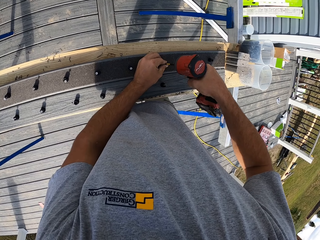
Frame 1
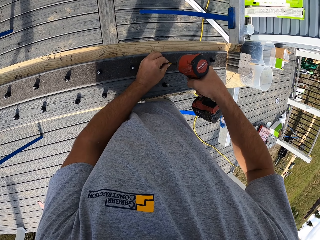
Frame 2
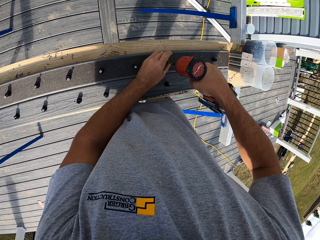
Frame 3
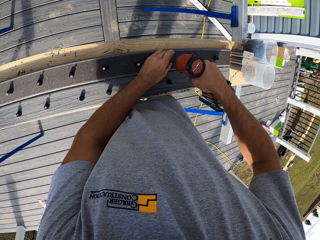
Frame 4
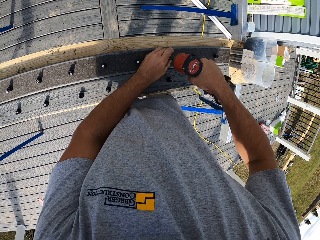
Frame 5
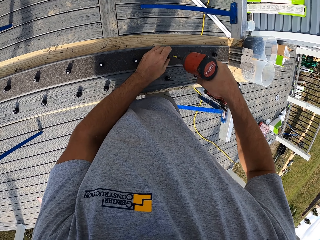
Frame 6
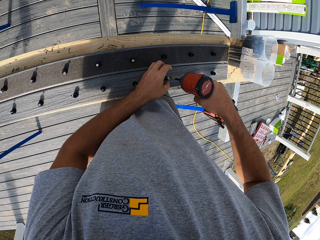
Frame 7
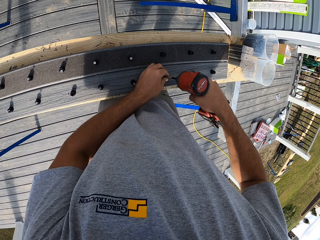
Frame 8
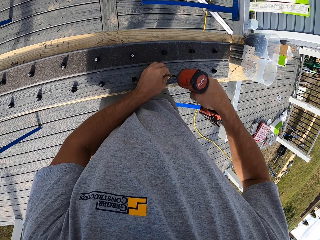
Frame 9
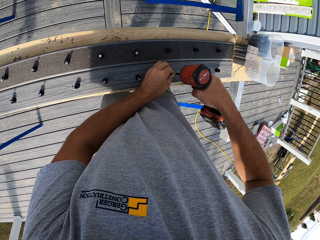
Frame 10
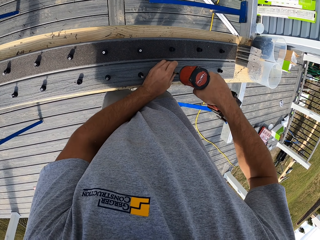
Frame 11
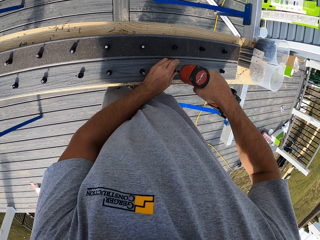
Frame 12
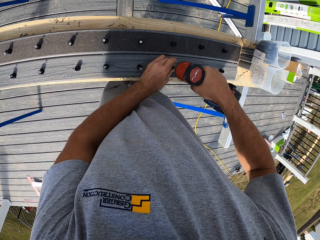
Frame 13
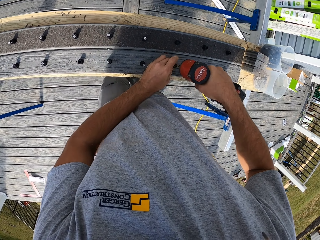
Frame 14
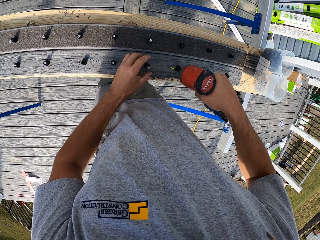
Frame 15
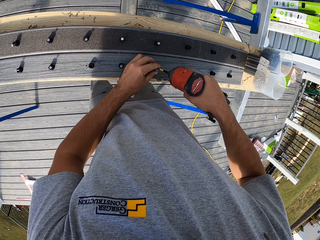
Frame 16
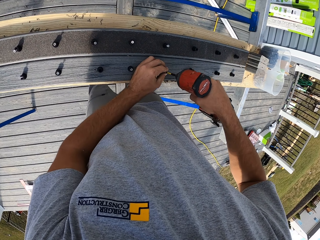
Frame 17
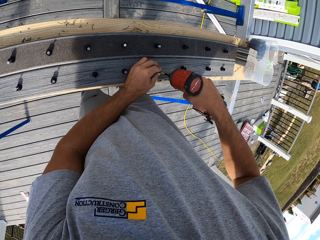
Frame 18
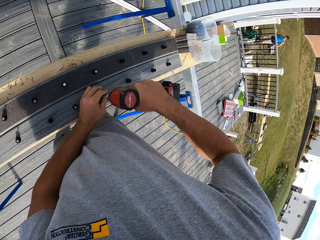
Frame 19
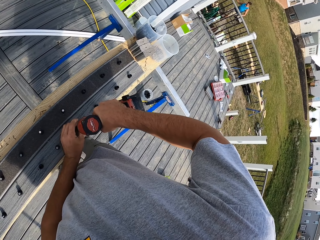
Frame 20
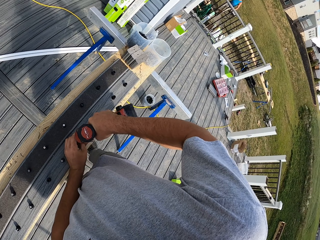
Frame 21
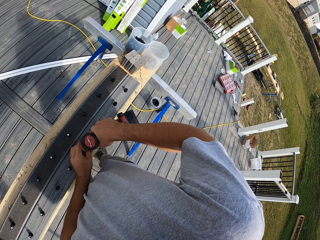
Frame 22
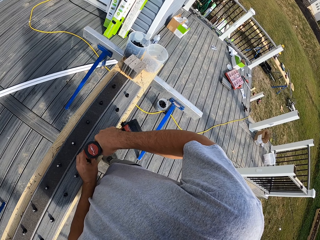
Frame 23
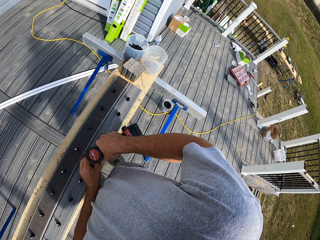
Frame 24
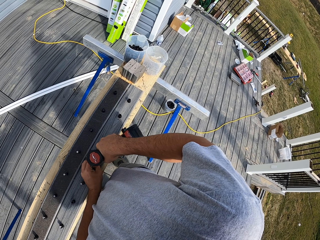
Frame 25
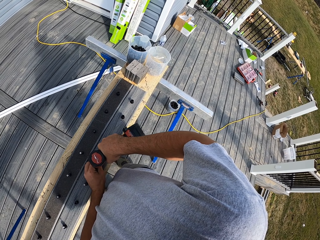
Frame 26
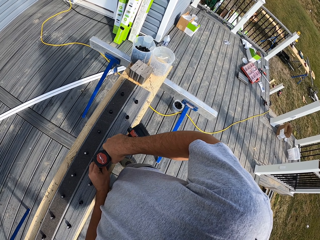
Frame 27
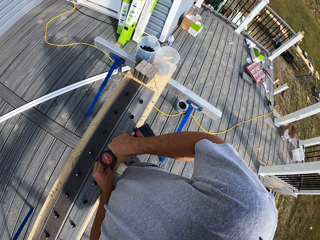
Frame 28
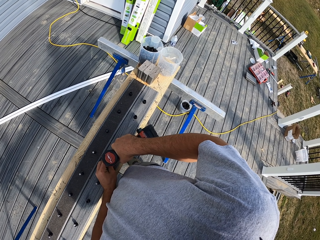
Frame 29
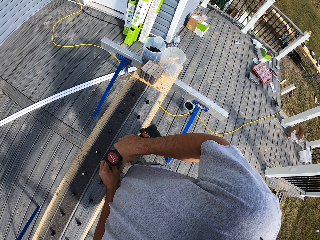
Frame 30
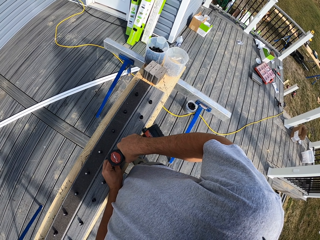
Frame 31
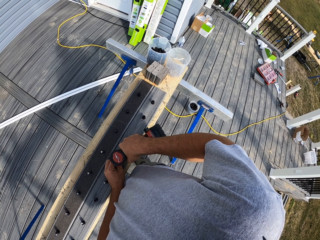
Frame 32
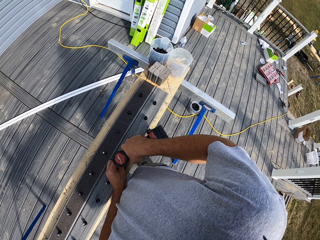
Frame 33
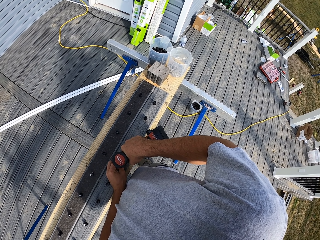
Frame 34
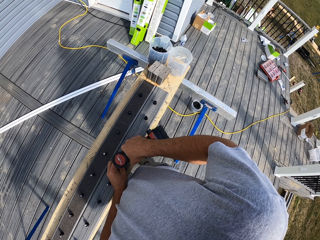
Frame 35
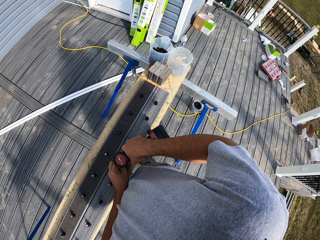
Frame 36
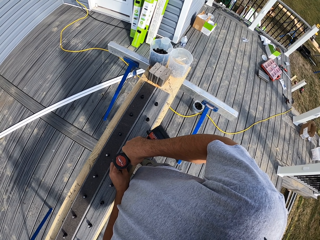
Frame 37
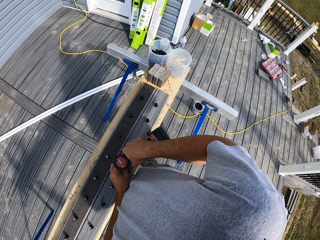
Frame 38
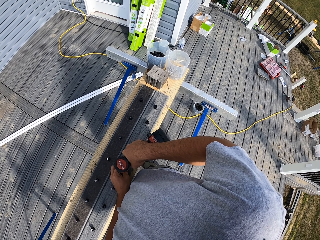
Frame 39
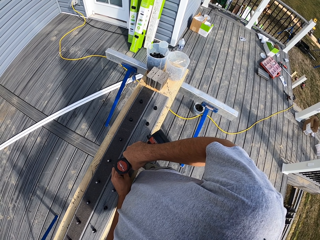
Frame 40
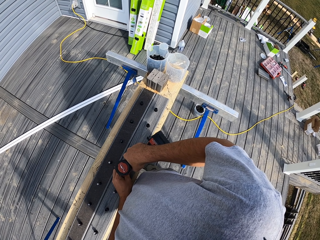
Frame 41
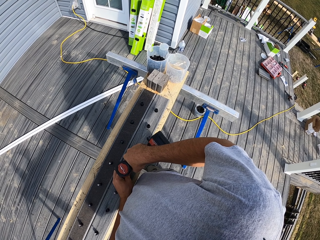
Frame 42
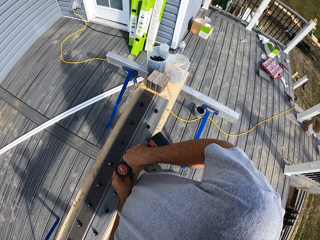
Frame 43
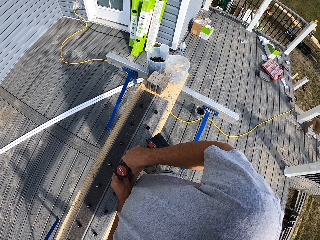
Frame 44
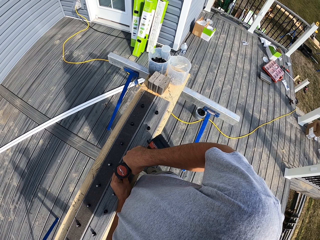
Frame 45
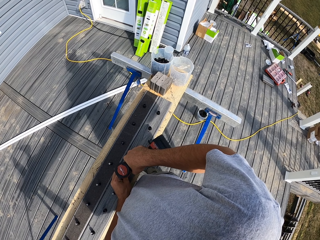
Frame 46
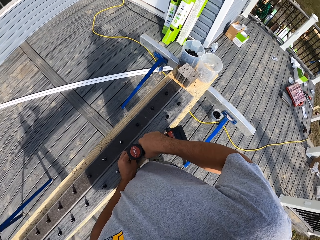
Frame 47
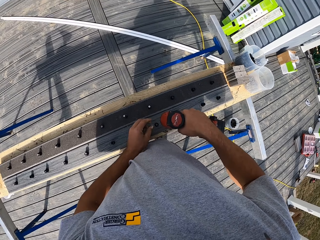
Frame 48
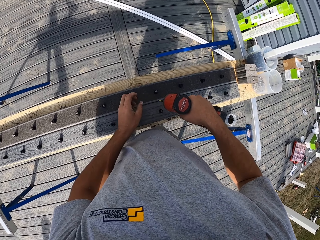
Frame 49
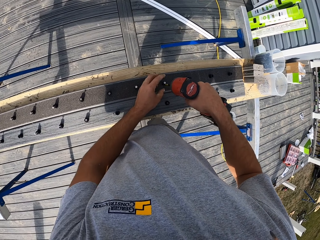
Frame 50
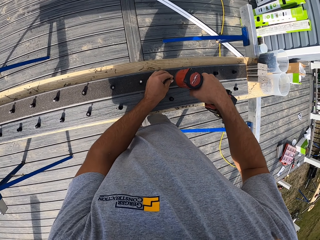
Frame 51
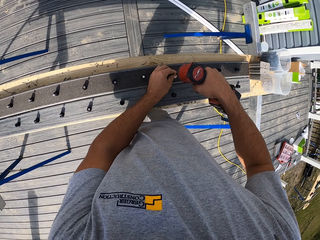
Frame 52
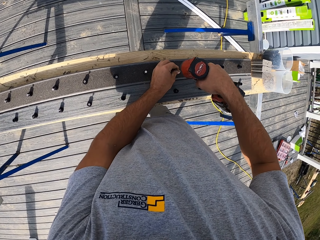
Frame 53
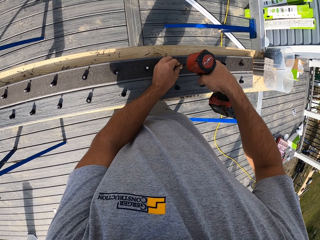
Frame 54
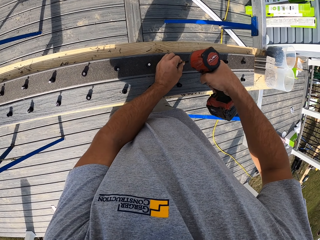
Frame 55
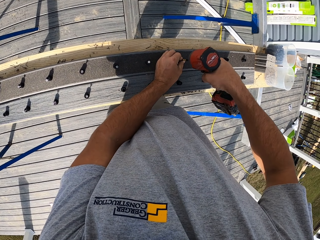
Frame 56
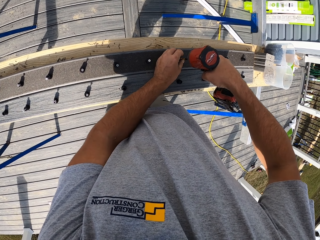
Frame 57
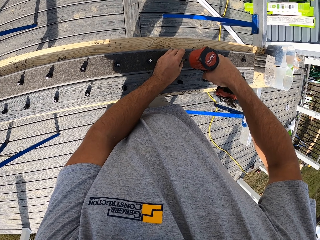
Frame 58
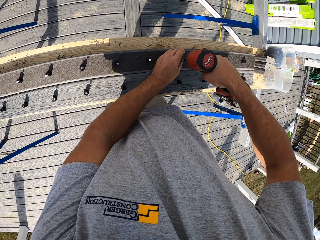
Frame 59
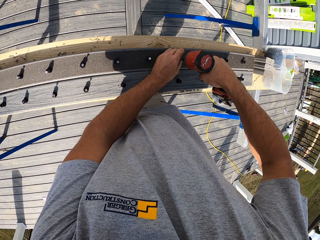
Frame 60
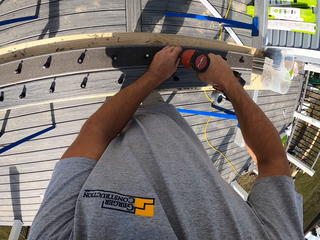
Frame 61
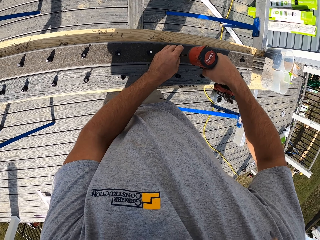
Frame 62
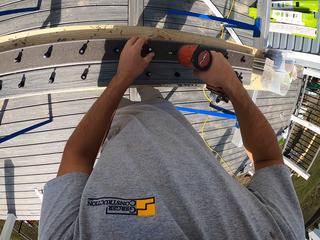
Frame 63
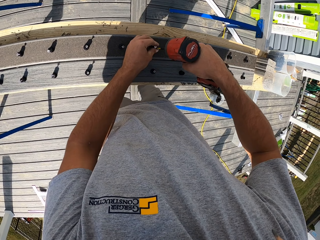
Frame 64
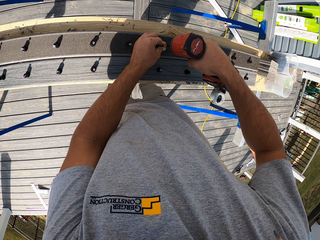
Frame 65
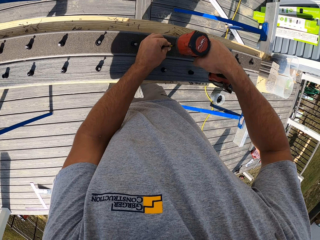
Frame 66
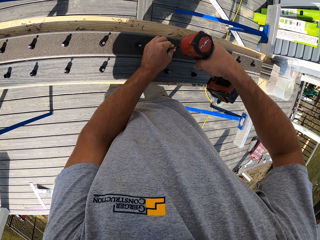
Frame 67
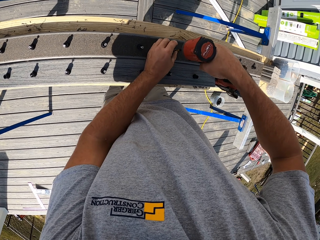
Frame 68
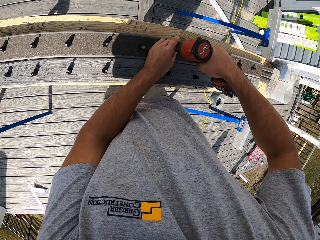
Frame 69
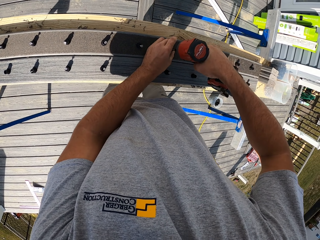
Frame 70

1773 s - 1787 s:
The camera wearer turns around the wood. They fix metal on the wood.

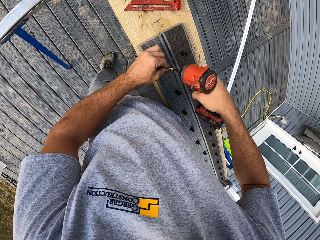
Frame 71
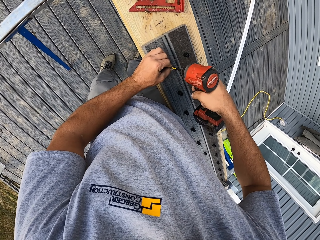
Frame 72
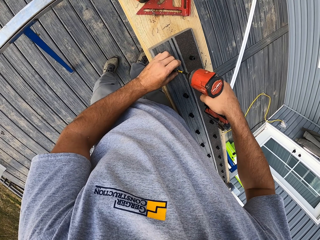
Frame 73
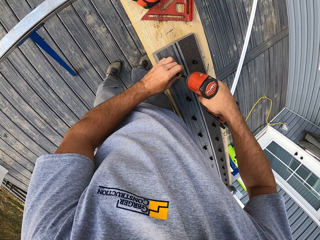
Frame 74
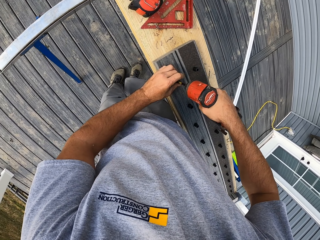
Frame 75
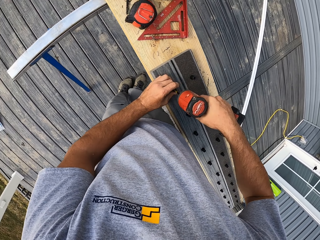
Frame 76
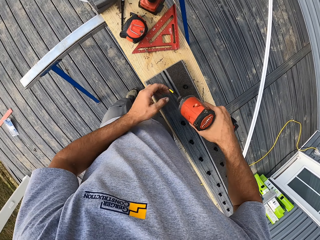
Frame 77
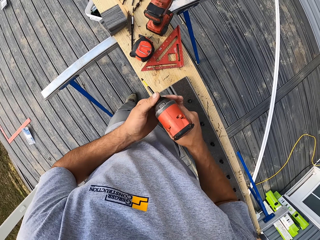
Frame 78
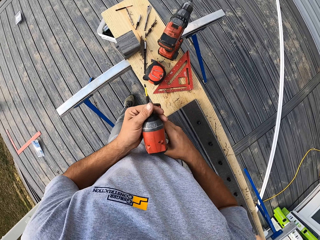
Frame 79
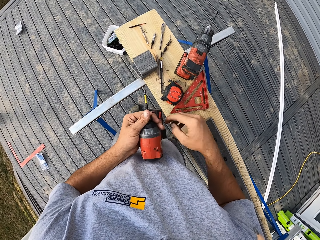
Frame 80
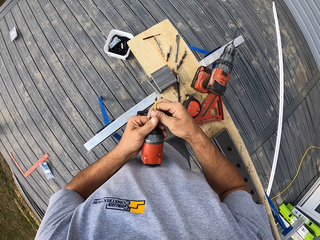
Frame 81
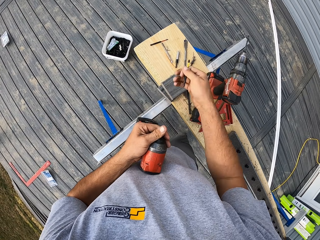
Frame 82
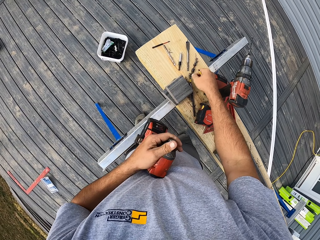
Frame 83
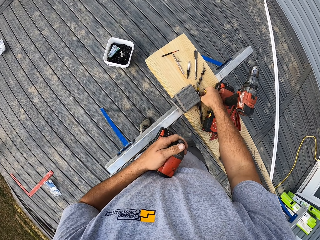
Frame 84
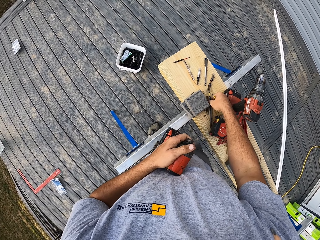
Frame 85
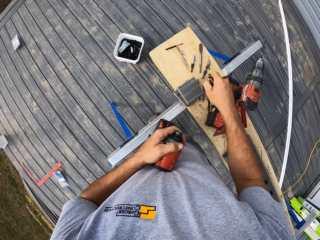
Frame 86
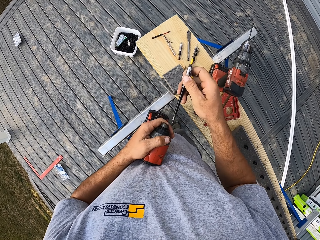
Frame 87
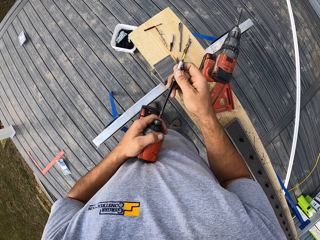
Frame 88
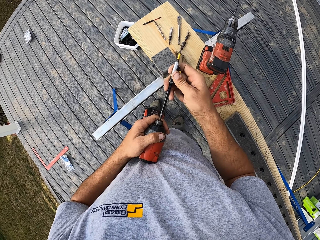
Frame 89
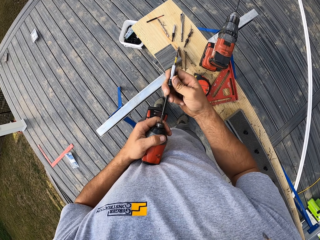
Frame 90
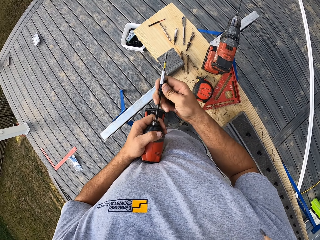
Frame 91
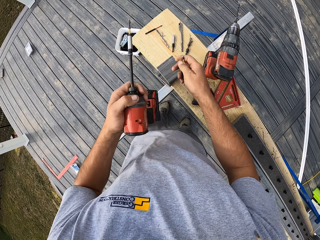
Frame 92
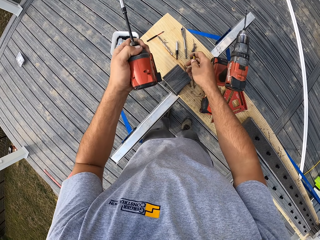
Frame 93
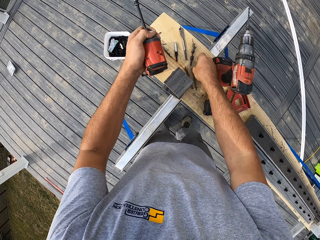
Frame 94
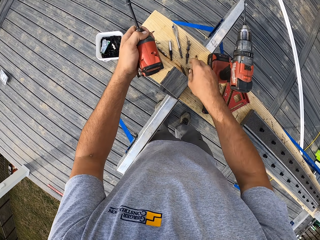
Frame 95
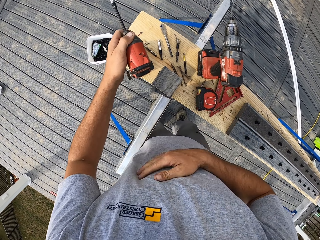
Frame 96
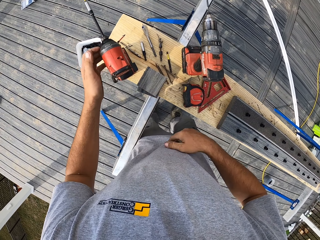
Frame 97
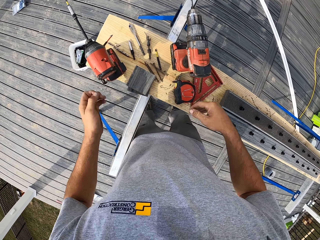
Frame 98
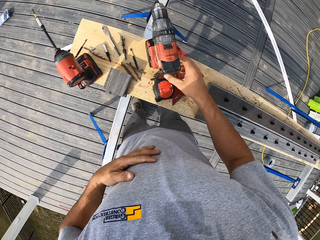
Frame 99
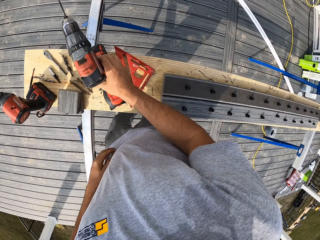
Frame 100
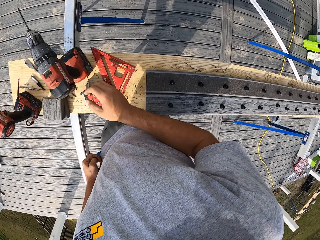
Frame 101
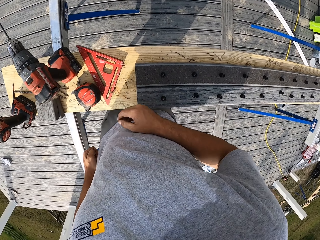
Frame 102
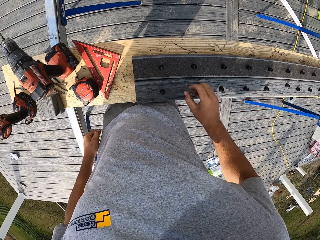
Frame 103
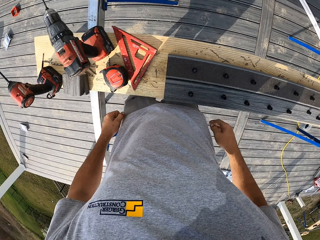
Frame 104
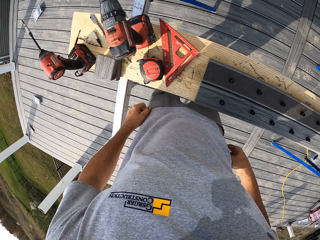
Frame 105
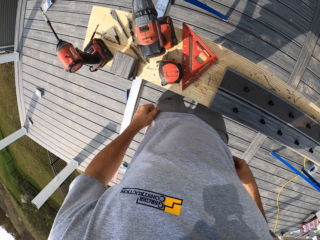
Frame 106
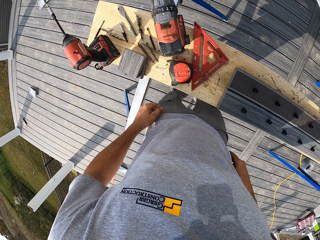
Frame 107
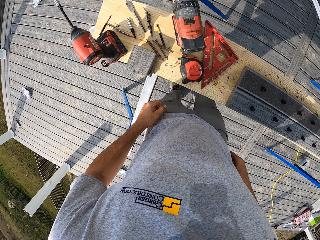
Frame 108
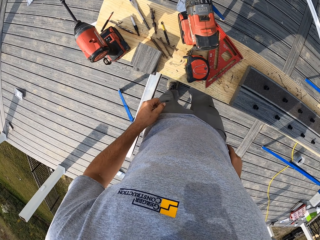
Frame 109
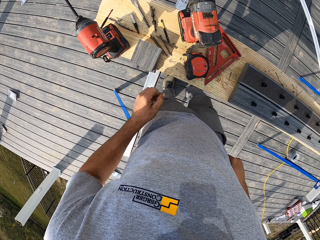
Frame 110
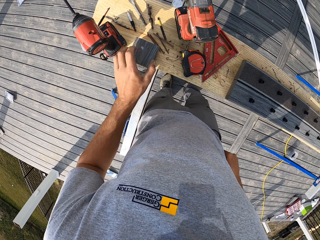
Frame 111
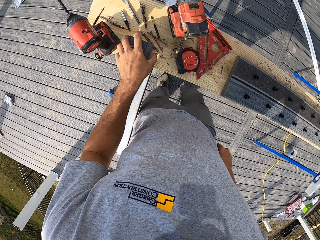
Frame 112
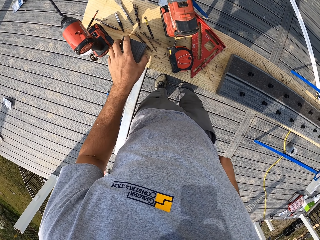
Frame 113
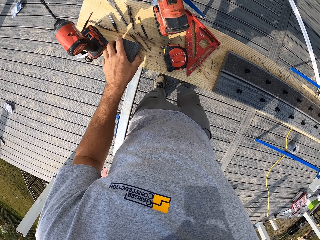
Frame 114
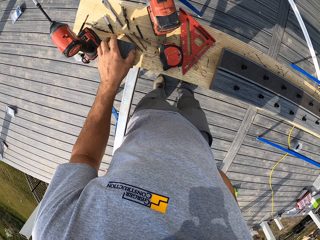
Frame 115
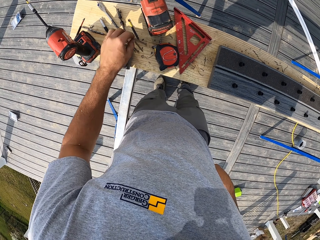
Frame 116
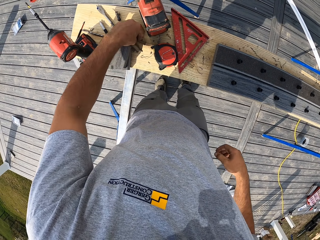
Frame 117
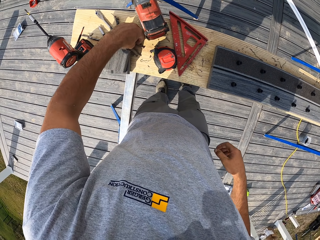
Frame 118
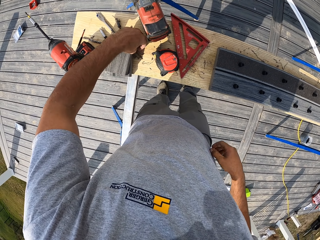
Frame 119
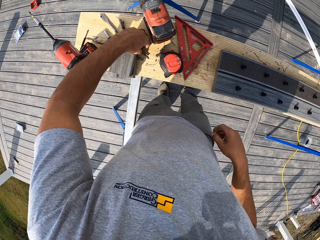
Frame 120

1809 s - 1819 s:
The camera wearer exchanges the drill to the left hand. They remove the drill bit from the drill. They put the drill bit down. They take the drill bit from the timber. They tighten the drill bit on the drilling machine. They place the drill bit on the timber. They place the drill machine on the timber. They hold the drill bit. They touch the trouser. They take the drill bits.
